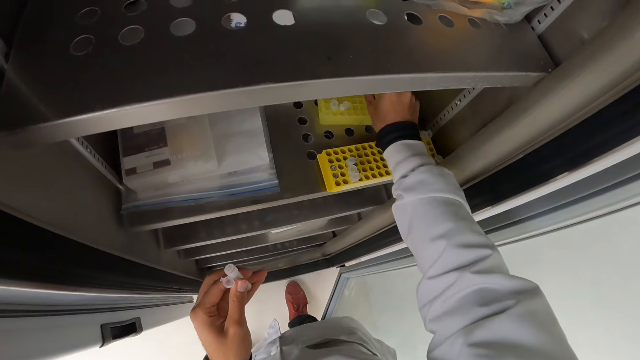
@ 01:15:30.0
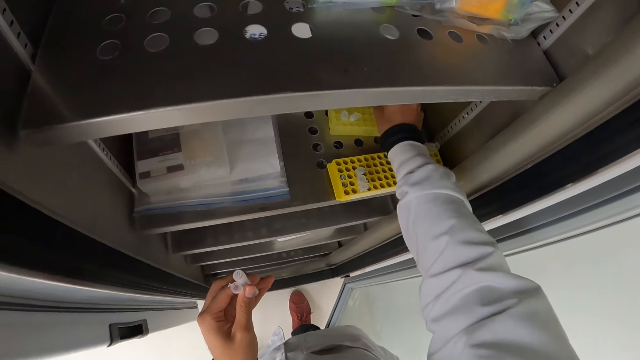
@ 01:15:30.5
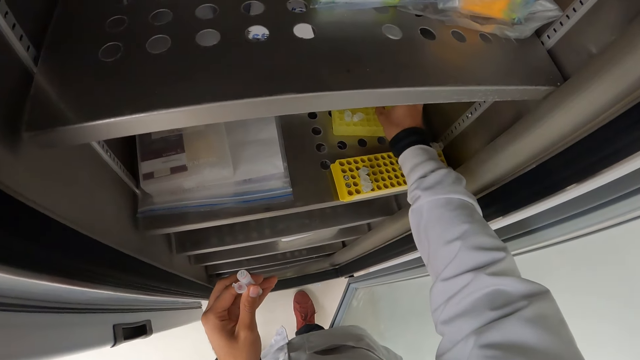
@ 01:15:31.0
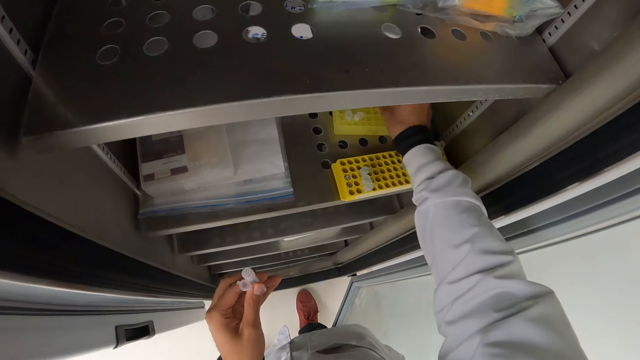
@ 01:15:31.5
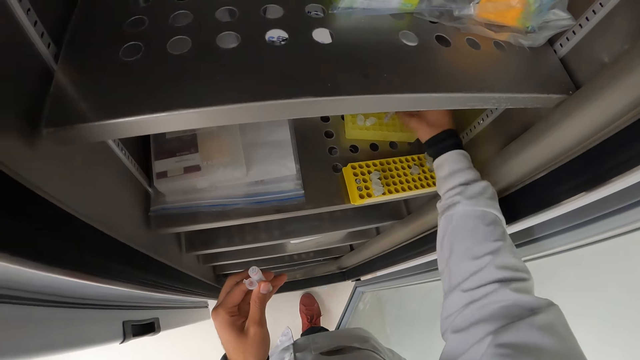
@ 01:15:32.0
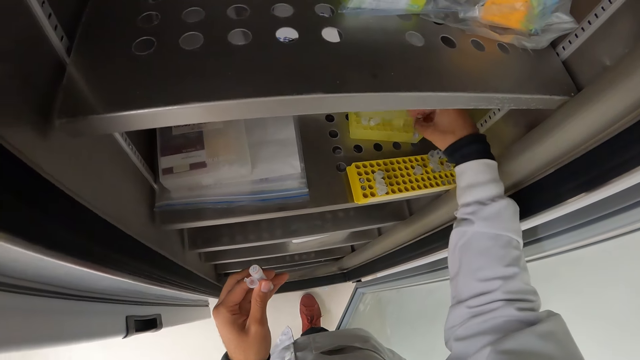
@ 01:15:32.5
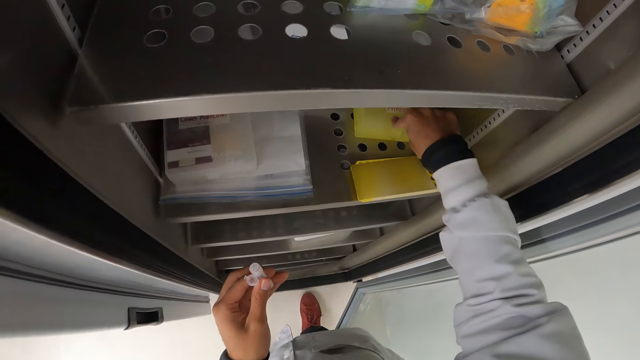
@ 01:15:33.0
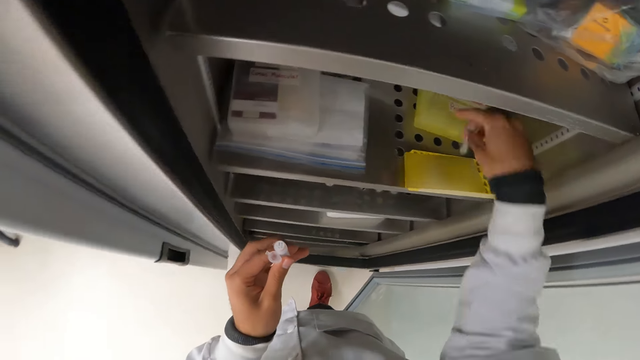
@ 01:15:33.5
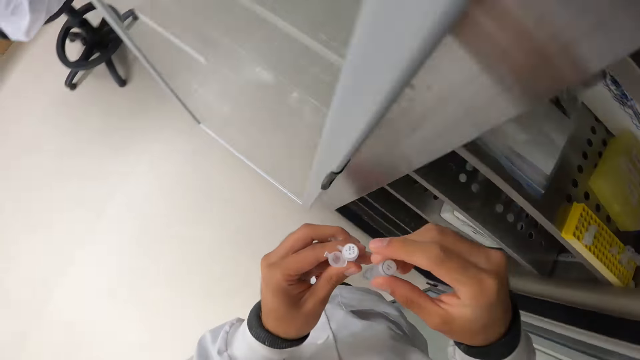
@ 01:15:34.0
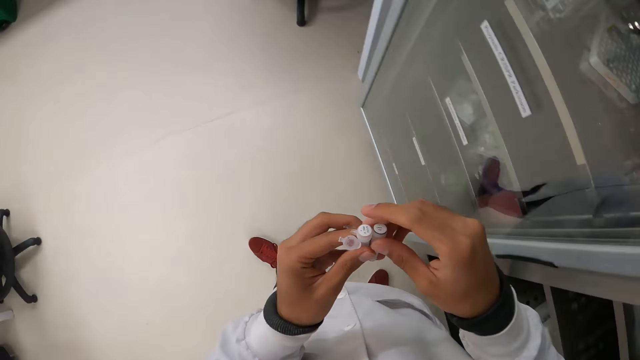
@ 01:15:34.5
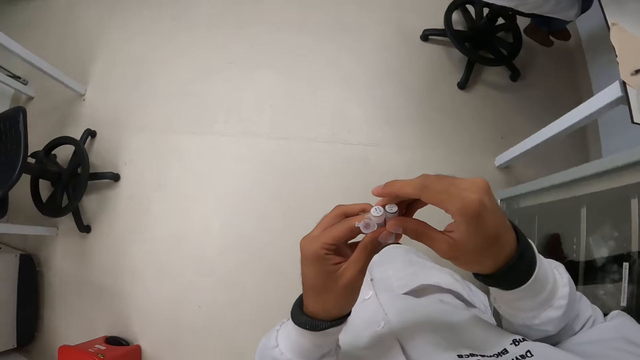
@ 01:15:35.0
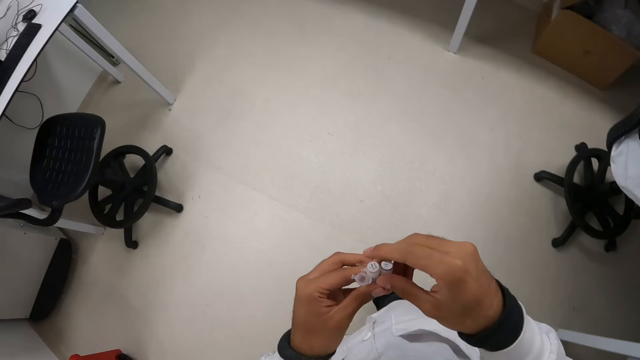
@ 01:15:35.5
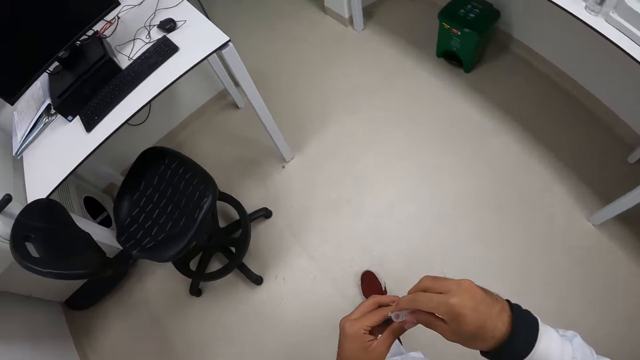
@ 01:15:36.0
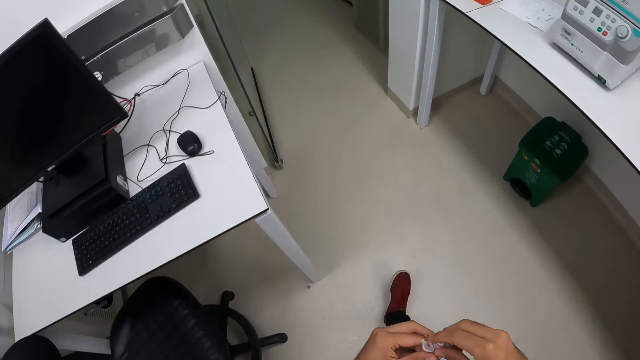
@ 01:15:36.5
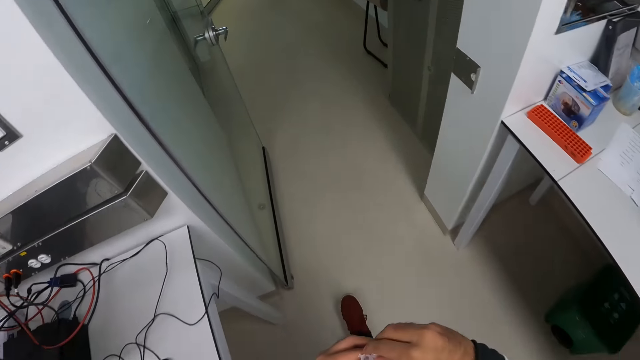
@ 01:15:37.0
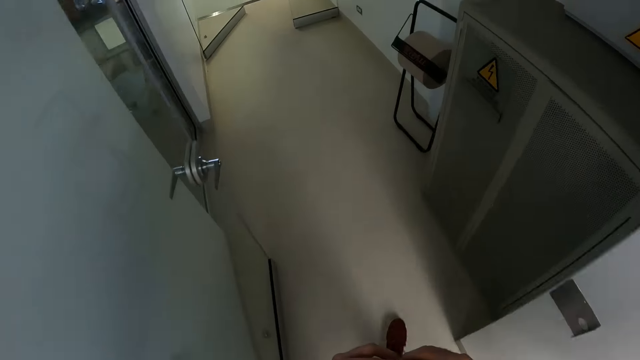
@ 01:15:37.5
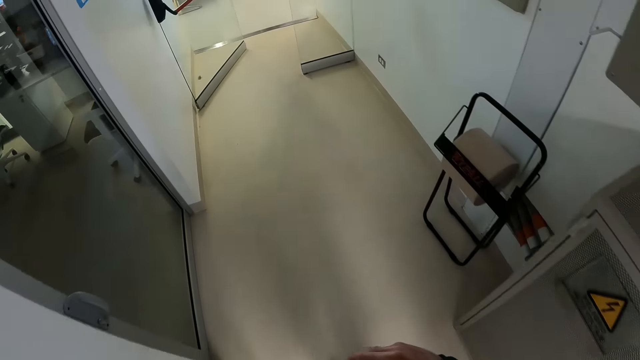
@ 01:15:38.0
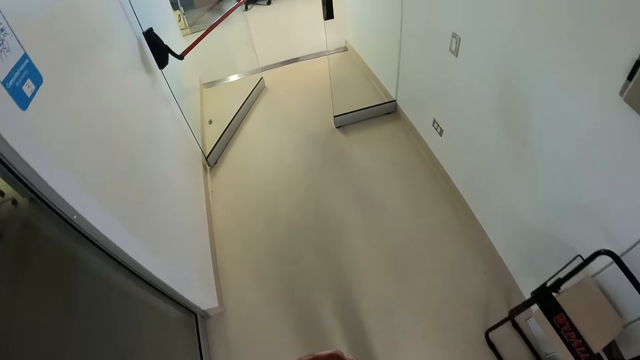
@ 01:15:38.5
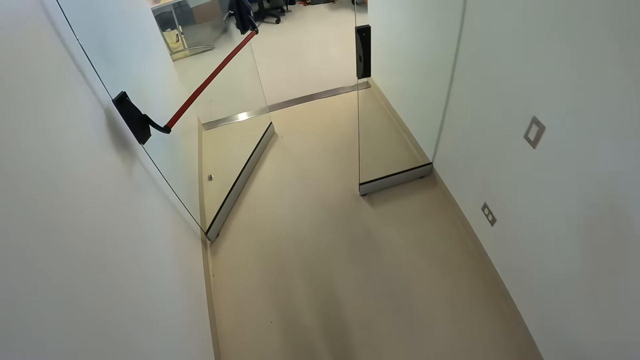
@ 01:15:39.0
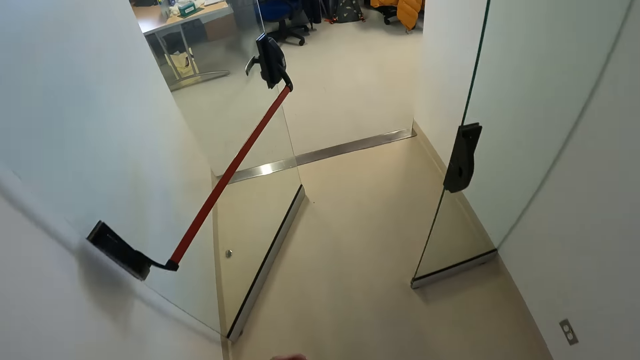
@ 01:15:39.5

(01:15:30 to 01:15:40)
The camera wearer takes a small plastic container from the plastic rack with his right hand. He closes the plastic rack in the glass shelf with his right hand. He walks away from the glass shelf. He walks out of the room through the door.

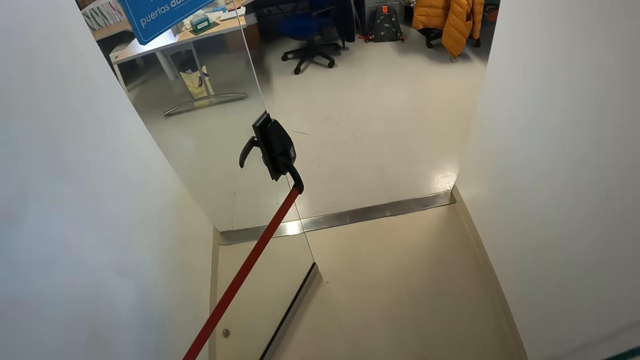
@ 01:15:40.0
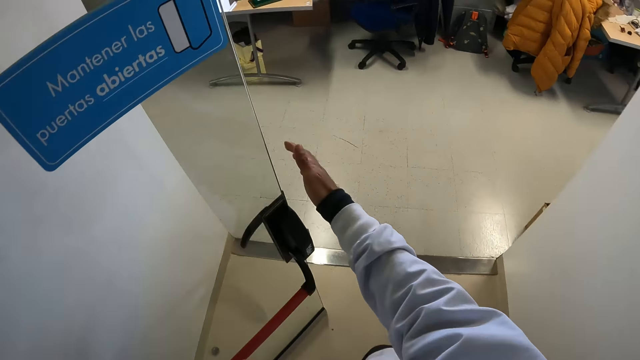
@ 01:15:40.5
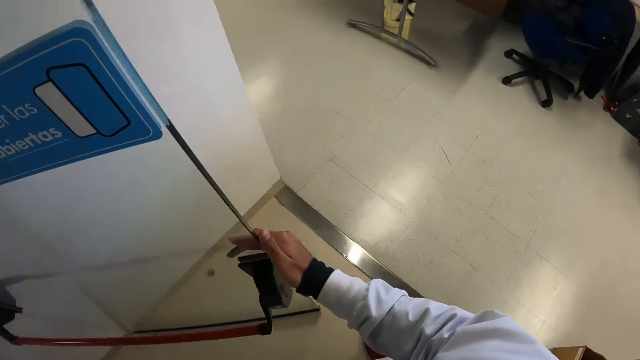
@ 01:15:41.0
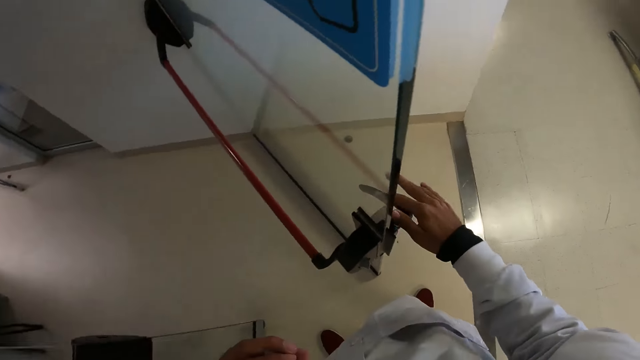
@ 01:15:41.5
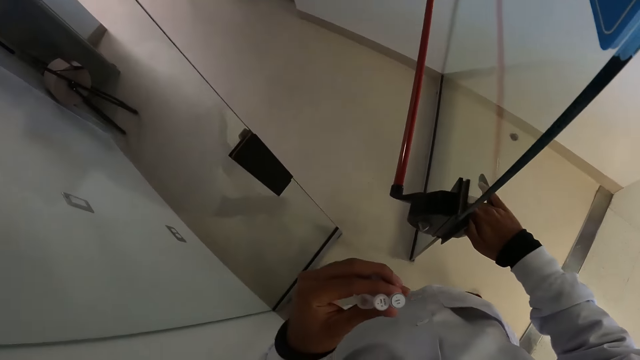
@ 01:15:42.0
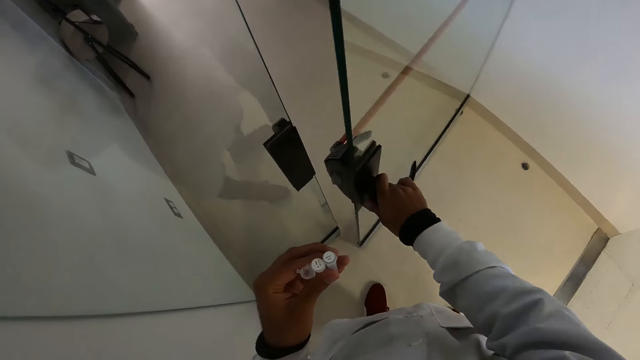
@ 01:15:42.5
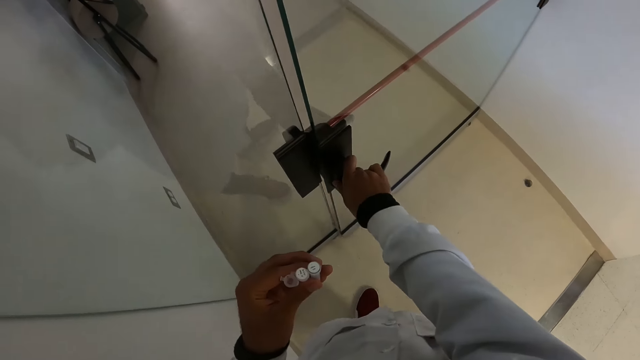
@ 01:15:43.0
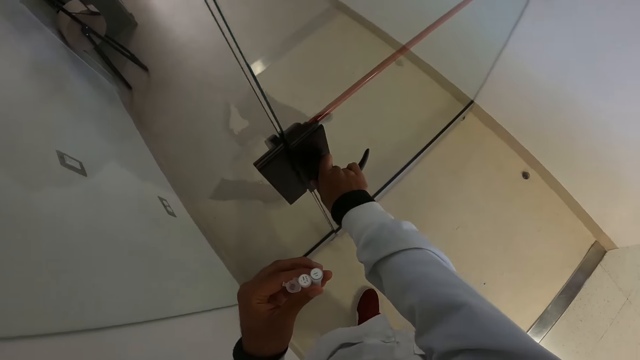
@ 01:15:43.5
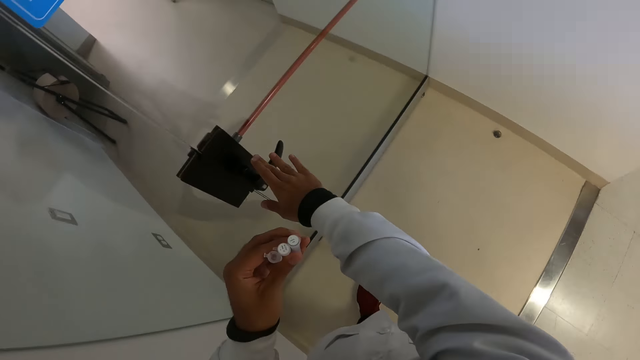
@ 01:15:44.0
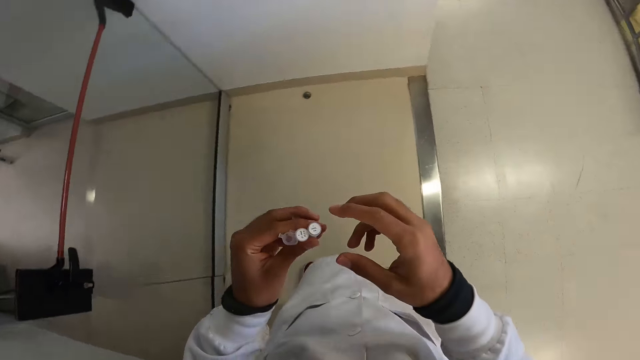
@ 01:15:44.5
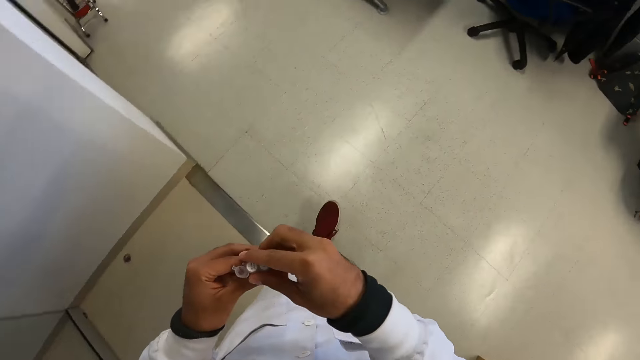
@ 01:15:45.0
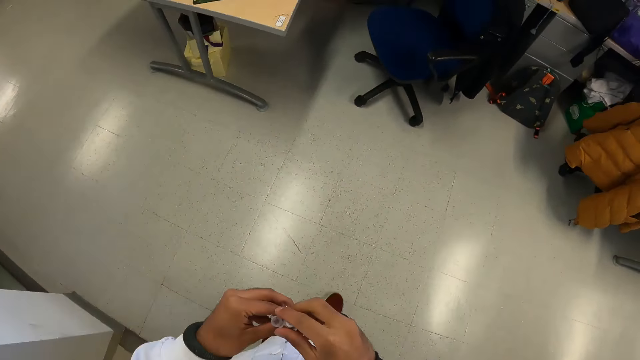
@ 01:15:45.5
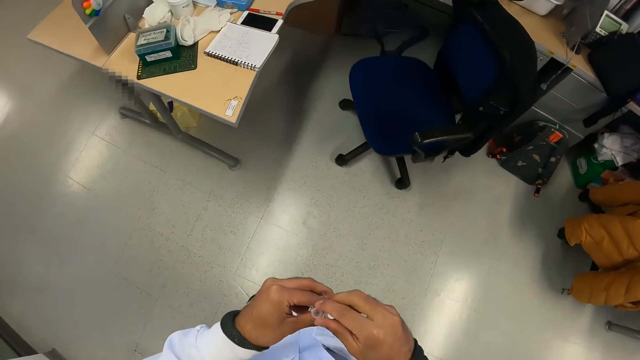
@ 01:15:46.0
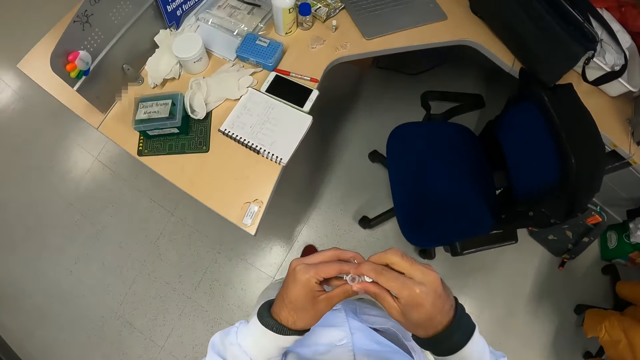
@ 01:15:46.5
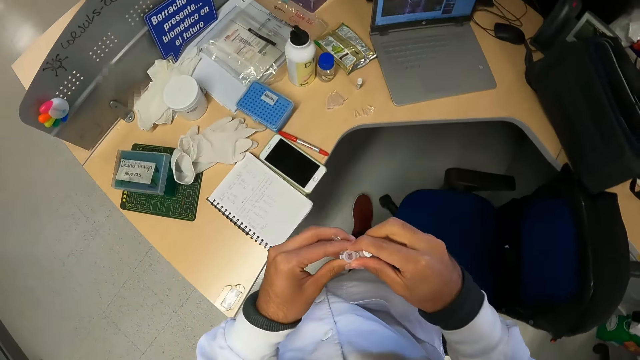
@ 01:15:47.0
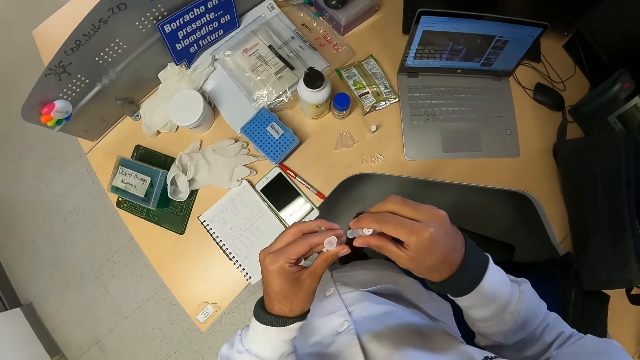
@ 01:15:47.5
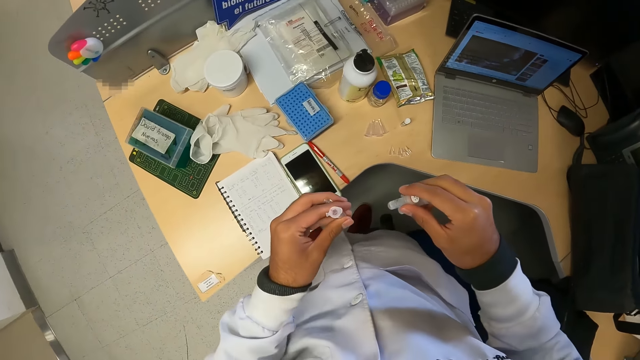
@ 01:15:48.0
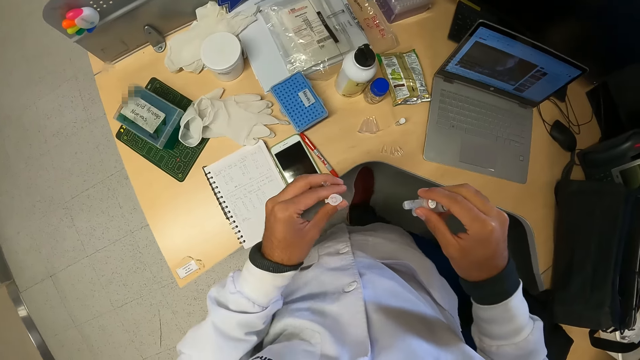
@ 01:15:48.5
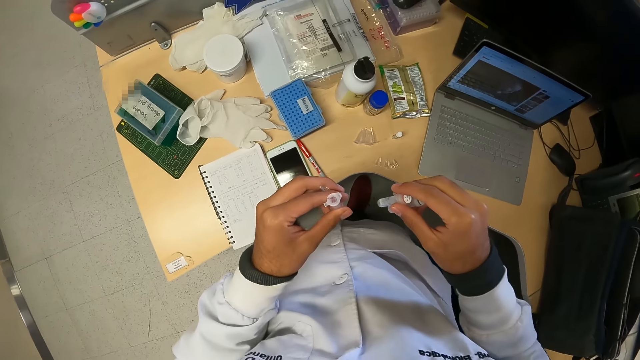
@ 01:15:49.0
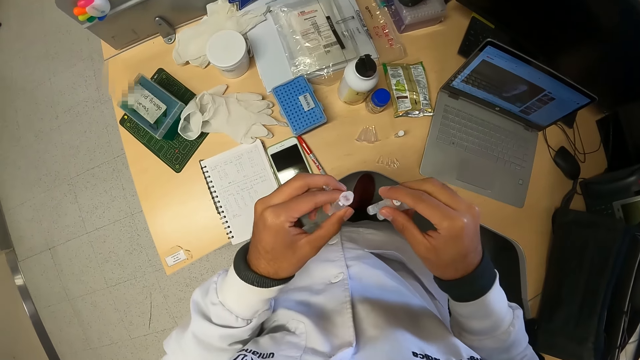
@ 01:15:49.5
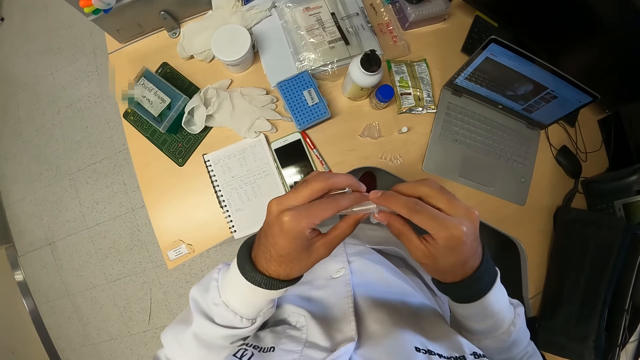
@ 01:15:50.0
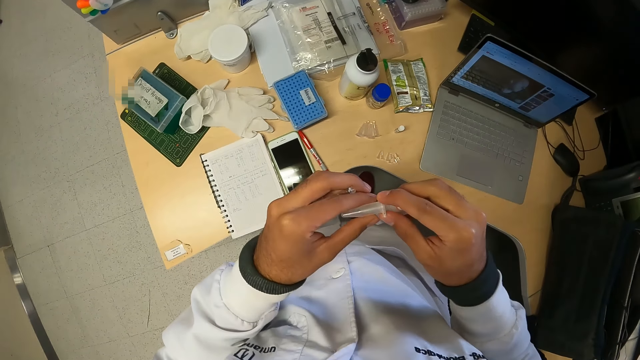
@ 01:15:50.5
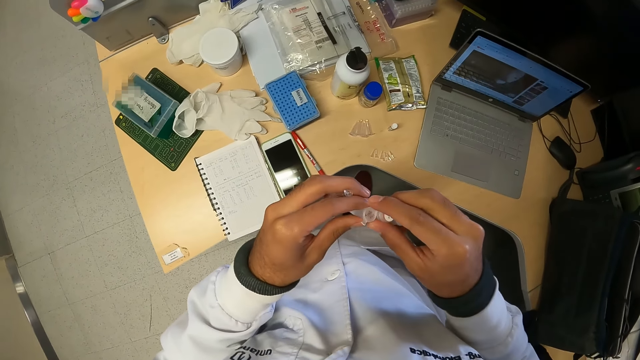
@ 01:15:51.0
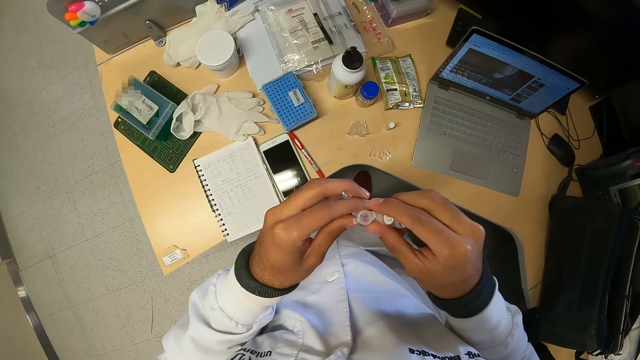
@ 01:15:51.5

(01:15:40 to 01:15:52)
The camera wearer closes the door with his right hand. He holds the small plastic container with his hands. He moves the desk. He looks at the bottle.
